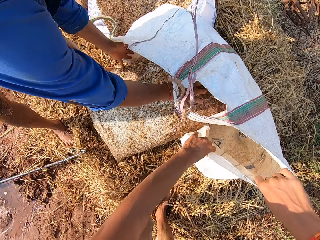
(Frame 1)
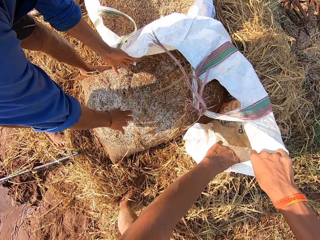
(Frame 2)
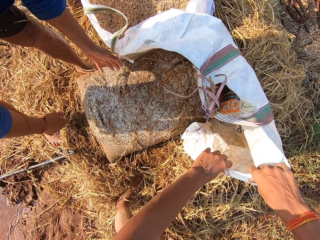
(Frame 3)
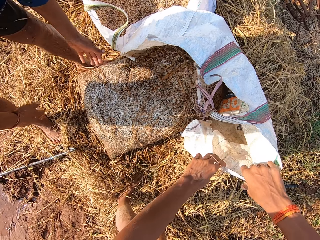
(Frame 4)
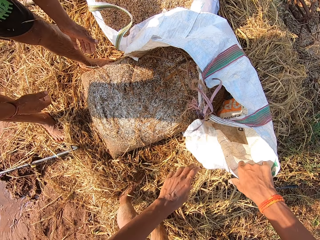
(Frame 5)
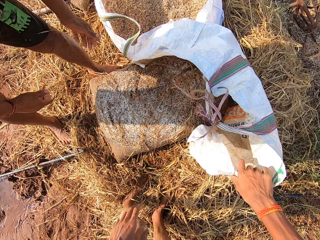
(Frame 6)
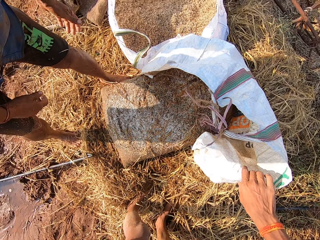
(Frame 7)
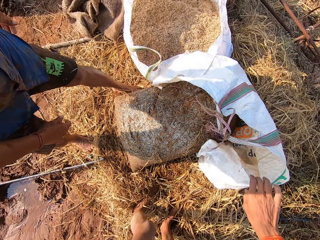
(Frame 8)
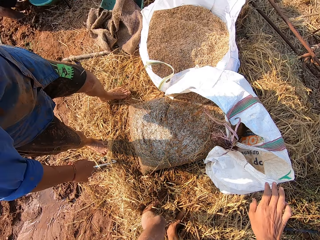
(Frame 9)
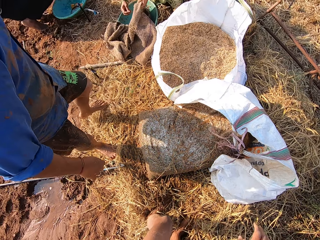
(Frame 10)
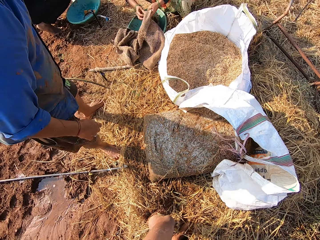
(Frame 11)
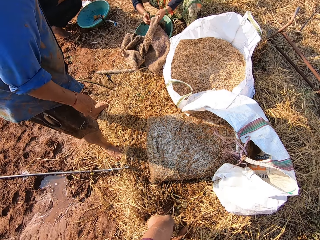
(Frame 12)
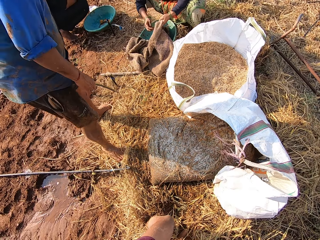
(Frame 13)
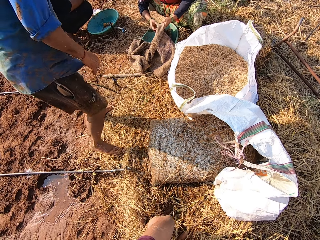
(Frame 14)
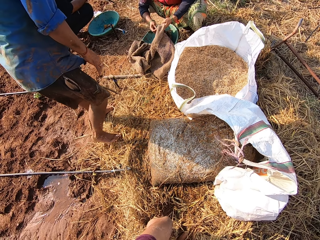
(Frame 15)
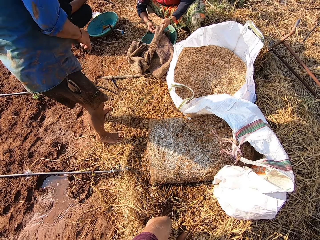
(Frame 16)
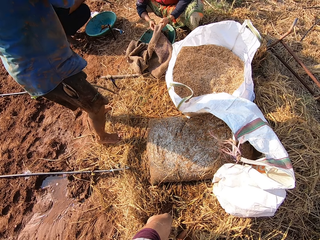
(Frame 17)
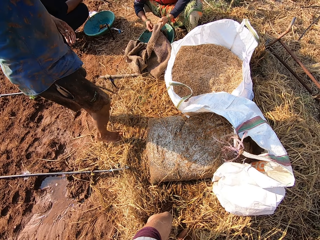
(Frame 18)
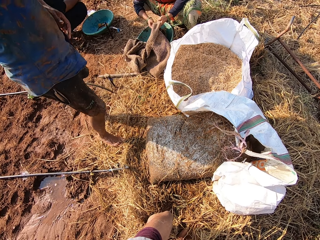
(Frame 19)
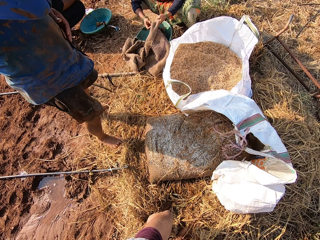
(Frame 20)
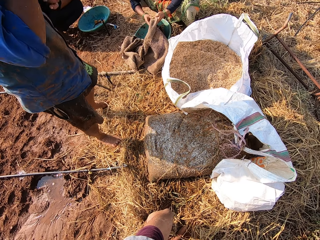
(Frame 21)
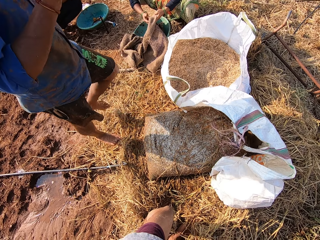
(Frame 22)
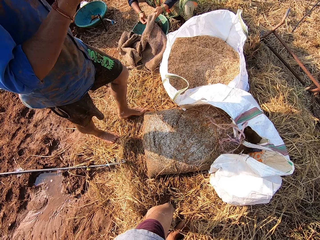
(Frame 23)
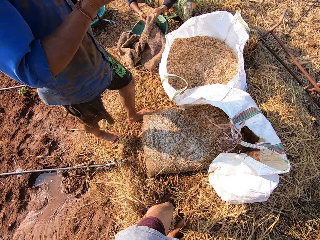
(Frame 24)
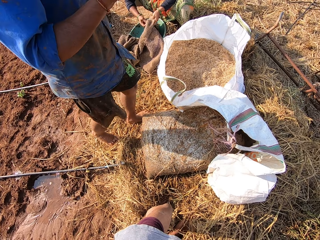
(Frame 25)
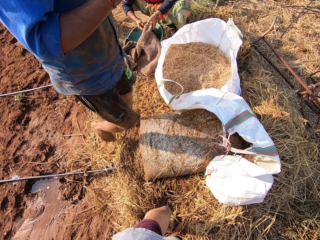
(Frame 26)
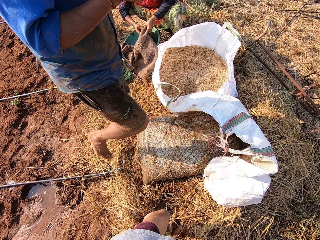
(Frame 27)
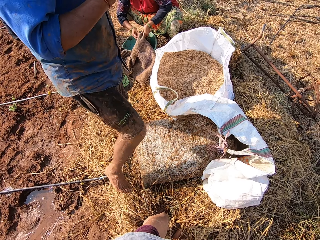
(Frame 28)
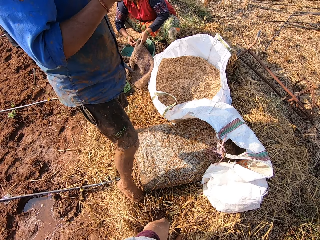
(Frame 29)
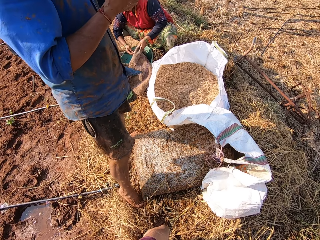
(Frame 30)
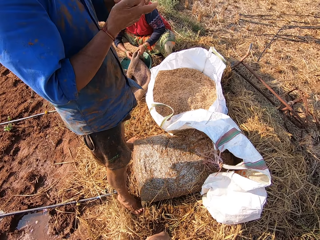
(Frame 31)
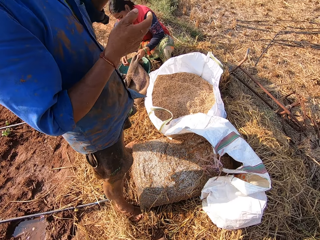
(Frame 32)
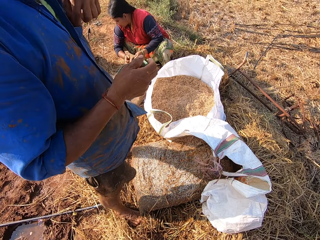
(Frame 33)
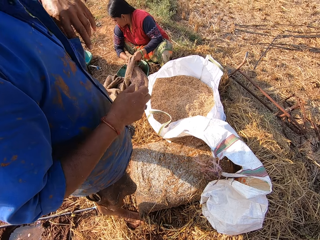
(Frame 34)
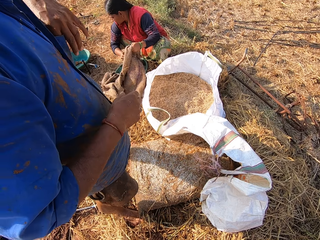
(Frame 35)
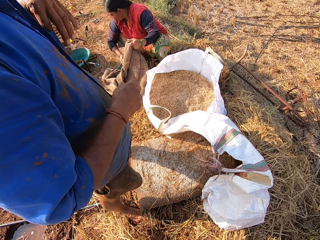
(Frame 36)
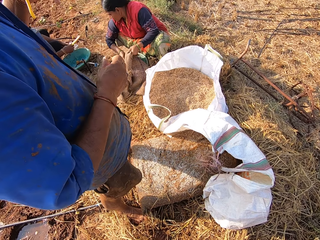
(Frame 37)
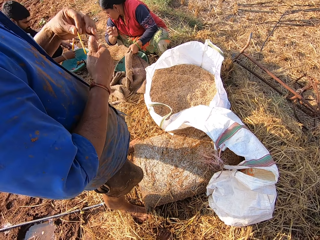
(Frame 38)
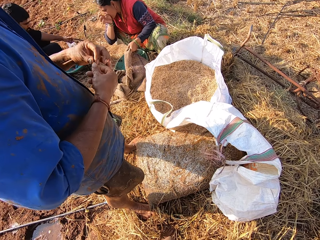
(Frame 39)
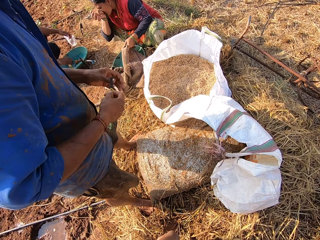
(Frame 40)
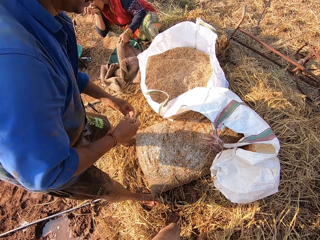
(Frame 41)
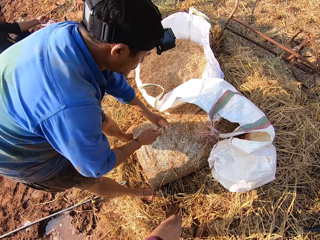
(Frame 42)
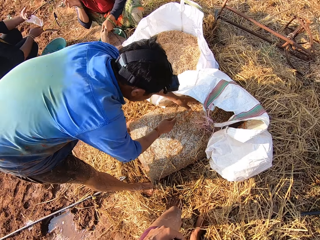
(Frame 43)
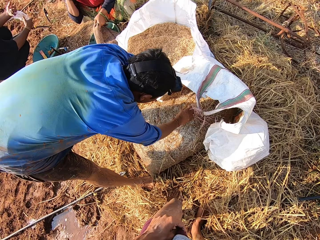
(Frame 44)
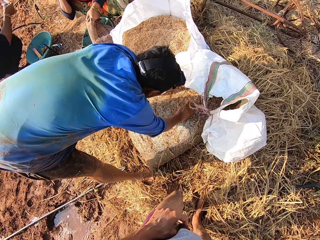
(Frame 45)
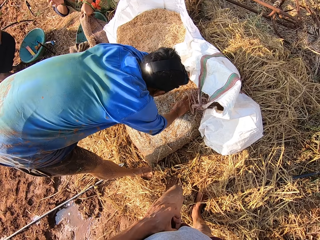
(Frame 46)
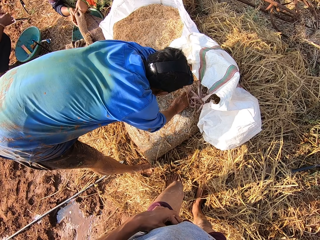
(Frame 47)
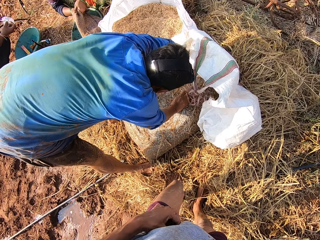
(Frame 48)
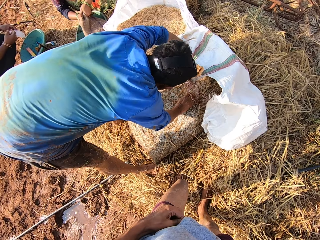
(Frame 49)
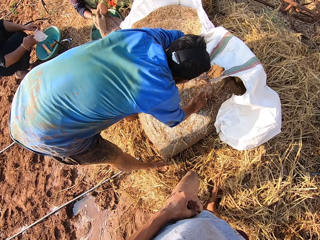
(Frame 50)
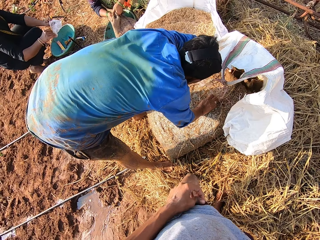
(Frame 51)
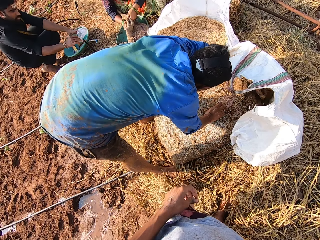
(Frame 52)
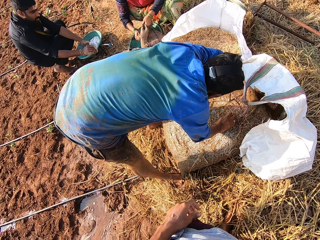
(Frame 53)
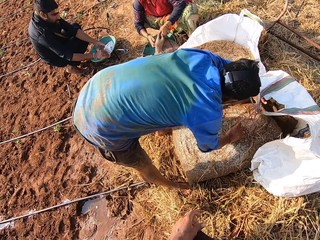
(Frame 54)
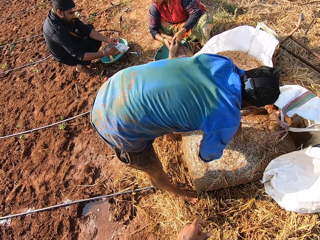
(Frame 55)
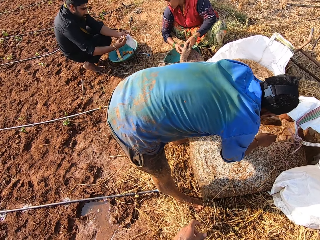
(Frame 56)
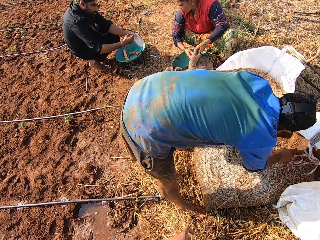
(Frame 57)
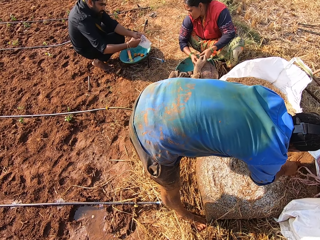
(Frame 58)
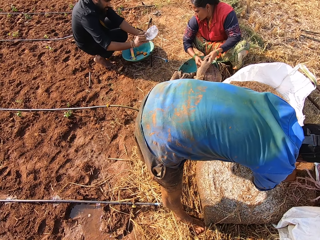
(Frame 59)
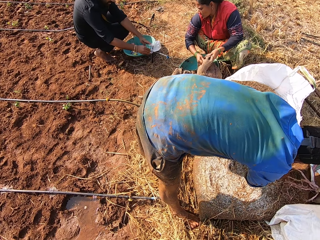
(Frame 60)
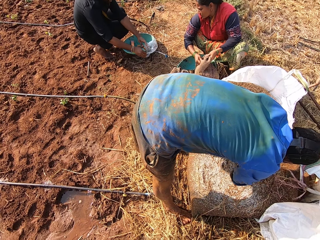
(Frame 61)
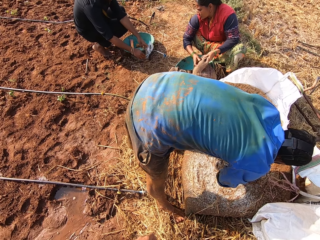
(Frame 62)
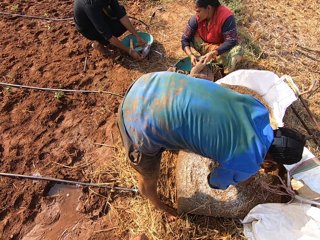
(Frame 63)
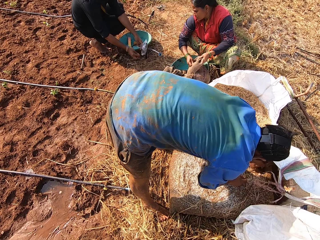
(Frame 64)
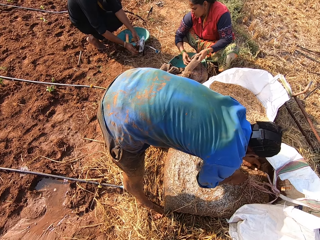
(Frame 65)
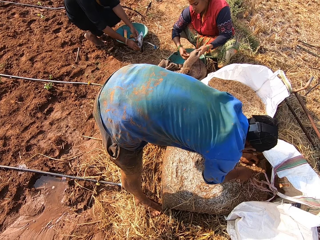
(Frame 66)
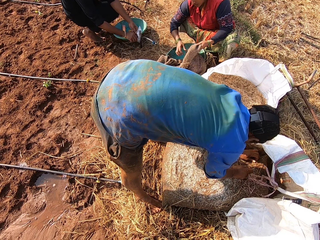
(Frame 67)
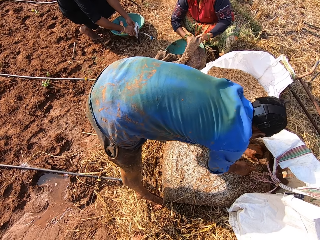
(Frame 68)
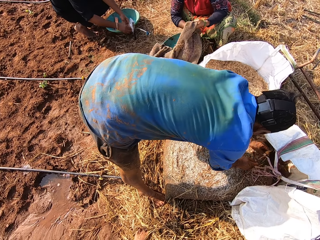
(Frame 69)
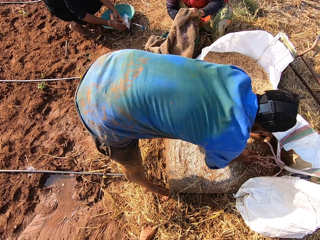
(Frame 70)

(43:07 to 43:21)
A man drops the bag of feed on the sack with both hands. The camera wearer holds the sack with his right hand. He puts grains in the bag. A woman removes feed on the sack with her right hand. The woman adjusts the sack with both hands. The man removes a knife cutter from his pocket with his left hand. The woman holds the sack with her right hand. The camera wearer talks. The man passes the knife cutter from his left hand to his right hand. Another man holds a plastic bag with both hands. The woman removes feed on the sack with her right hand. The first man holds the bag of feed with his left hand. The other man covers a pipe on the ground with the plastic bag in both hands.

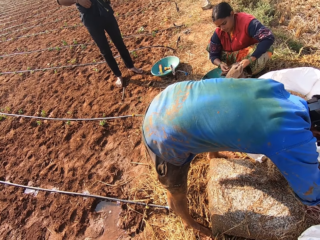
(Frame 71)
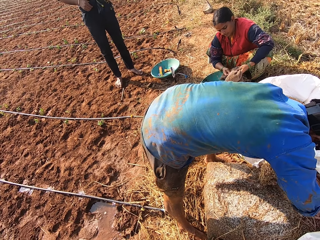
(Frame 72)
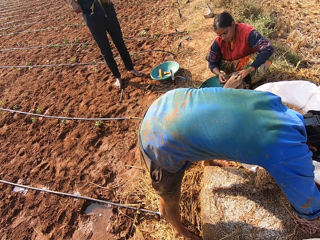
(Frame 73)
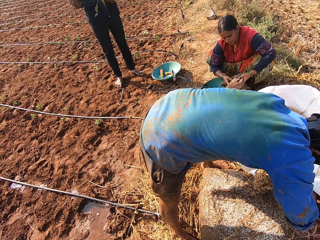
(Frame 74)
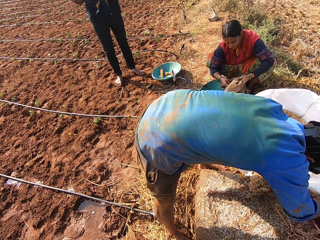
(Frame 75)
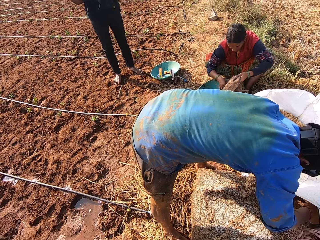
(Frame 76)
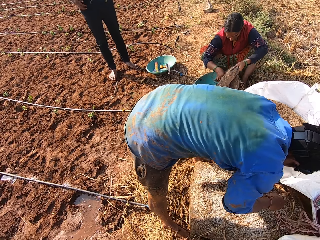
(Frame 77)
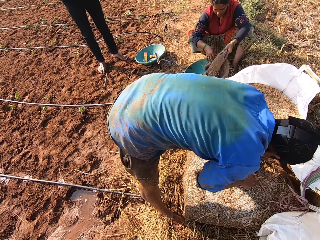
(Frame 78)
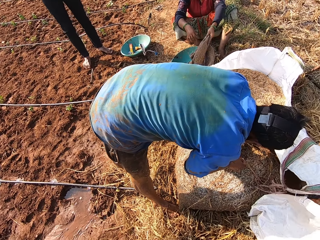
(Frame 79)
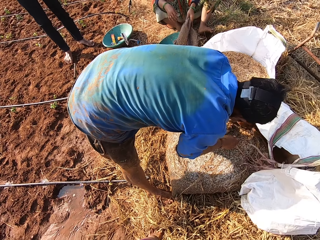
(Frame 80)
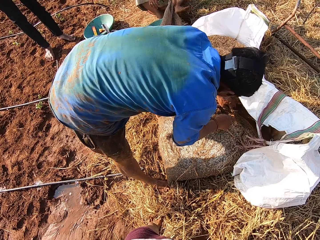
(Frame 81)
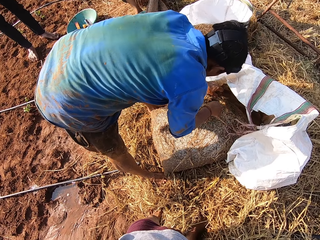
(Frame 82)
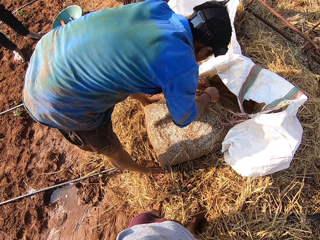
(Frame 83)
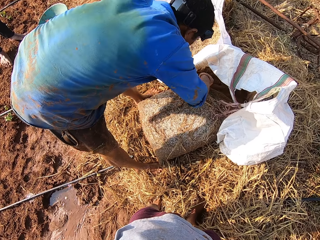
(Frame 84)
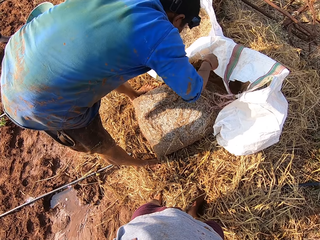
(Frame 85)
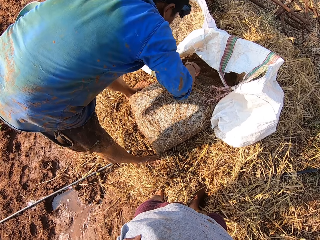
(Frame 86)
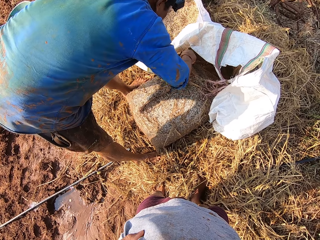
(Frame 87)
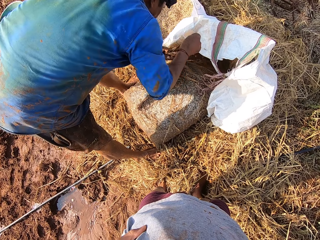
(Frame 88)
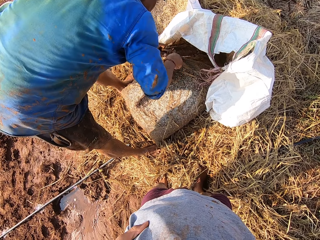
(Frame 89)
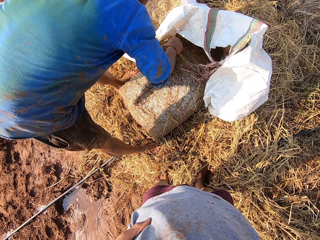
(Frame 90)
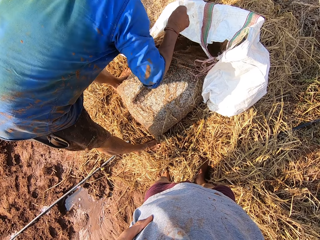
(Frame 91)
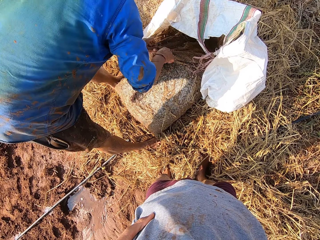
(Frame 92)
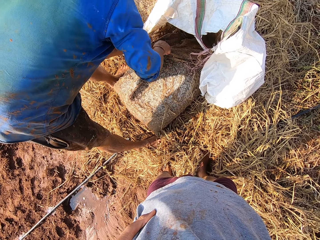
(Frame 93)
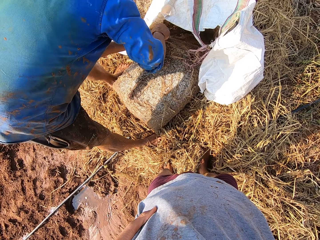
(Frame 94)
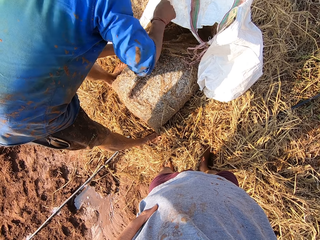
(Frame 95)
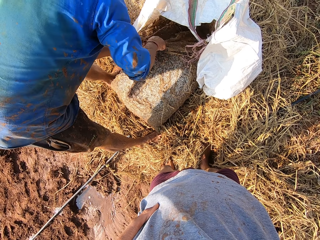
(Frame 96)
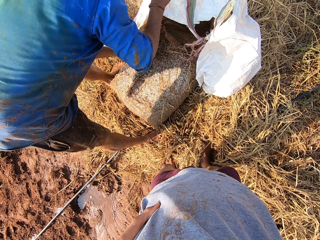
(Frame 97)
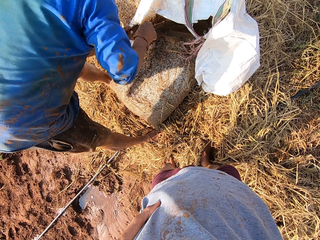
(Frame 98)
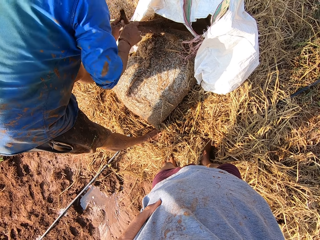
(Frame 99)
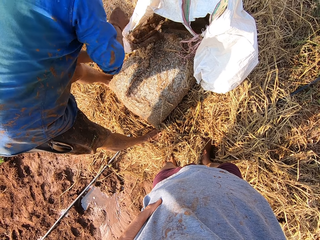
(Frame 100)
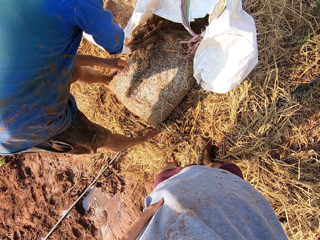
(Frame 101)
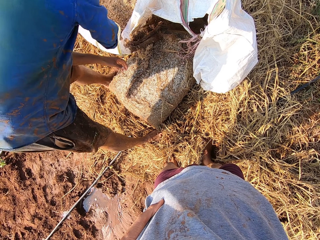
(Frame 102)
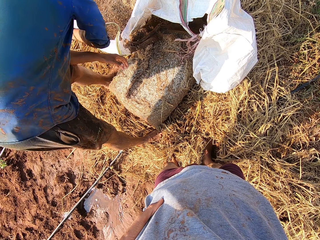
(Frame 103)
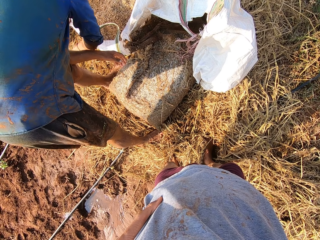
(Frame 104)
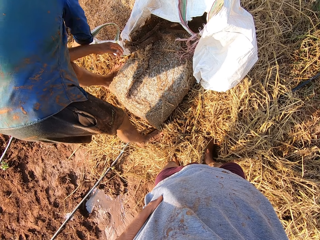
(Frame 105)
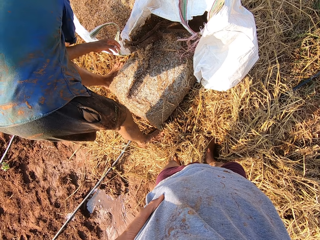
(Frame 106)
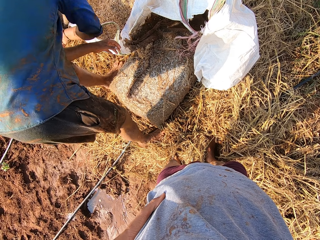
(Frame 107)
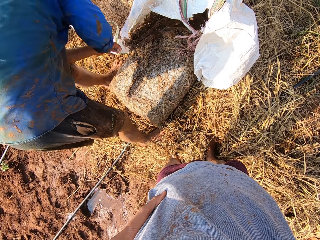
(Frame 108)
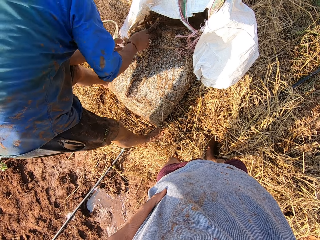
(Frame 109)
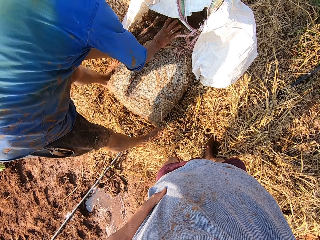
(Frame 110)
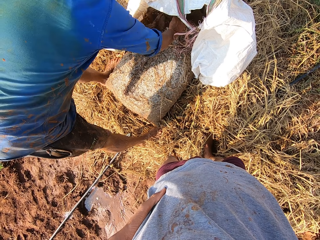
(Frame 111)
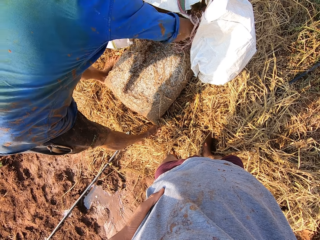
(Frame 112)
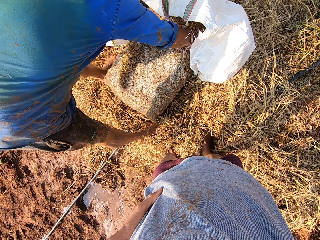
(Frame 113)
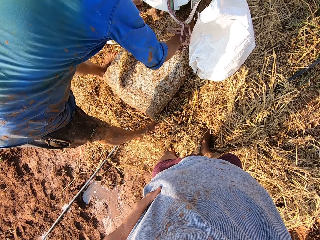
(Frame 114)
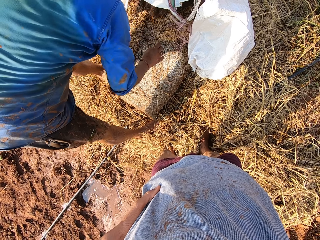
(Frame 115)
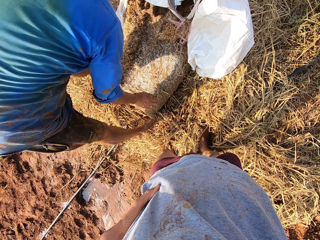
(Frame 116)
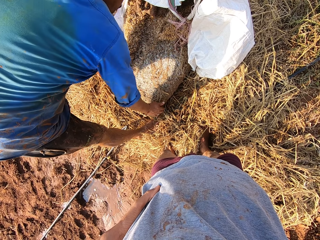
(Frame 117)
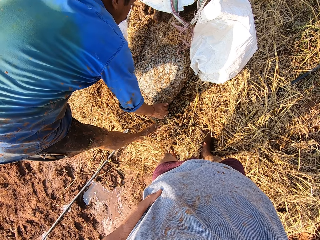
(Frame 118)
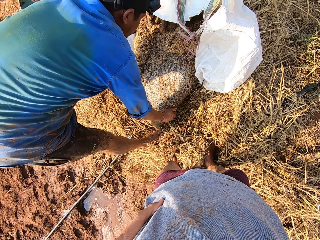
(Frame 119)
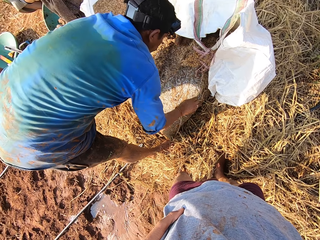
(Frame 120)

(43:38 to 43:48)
The camera wearer laughs. A man cuts the bag of feed with the knife cutter in his right hand. The man throws the knife cutter on the ground with his right hand and opens the bag of feed with both hands.
